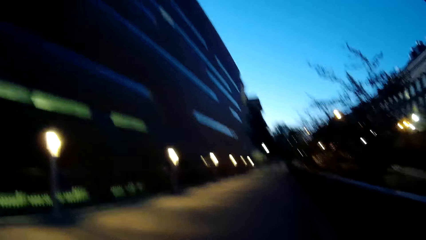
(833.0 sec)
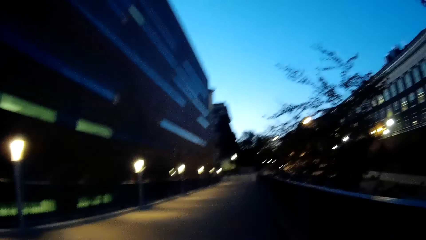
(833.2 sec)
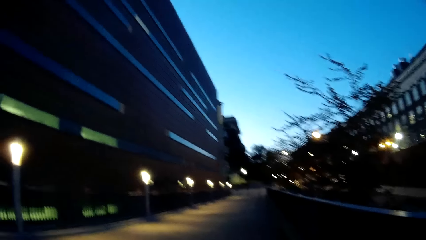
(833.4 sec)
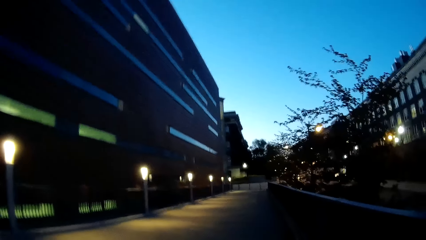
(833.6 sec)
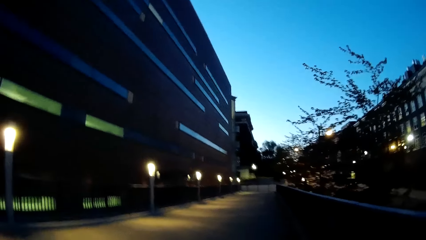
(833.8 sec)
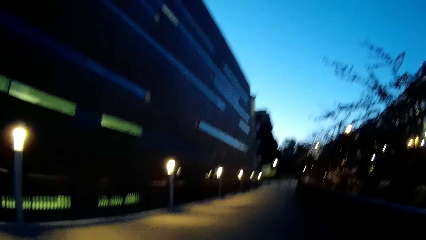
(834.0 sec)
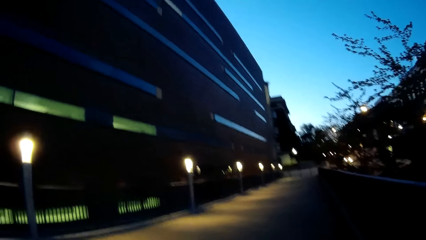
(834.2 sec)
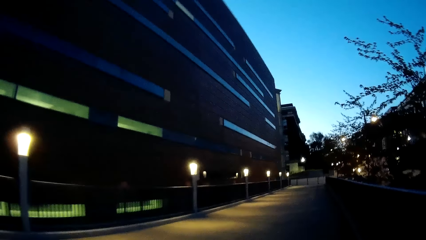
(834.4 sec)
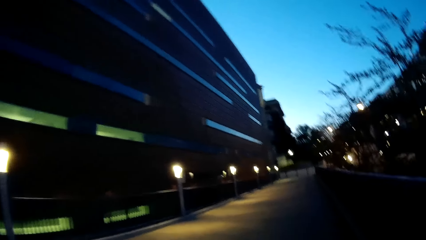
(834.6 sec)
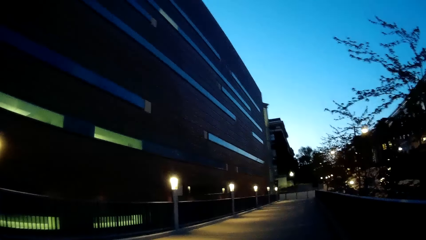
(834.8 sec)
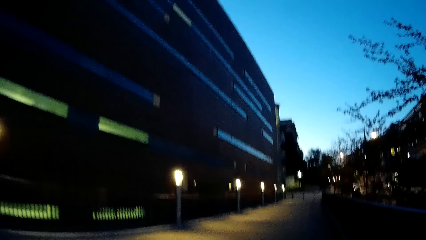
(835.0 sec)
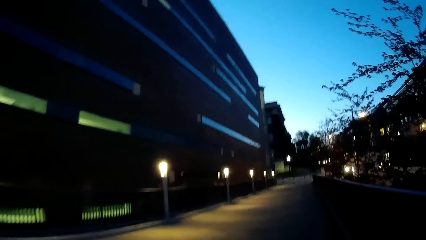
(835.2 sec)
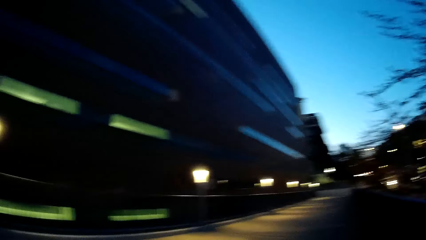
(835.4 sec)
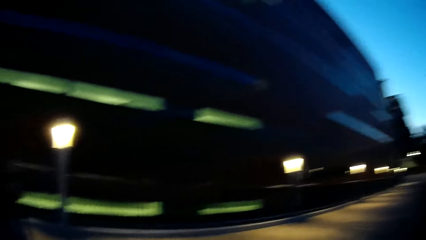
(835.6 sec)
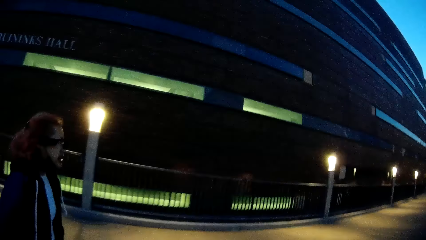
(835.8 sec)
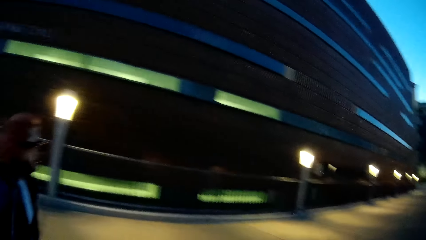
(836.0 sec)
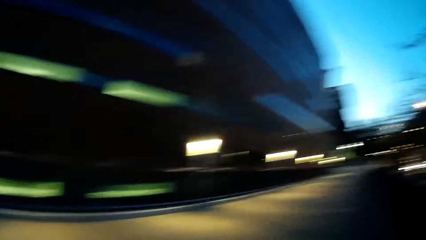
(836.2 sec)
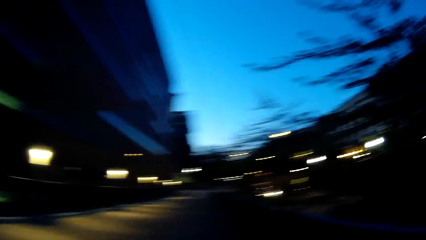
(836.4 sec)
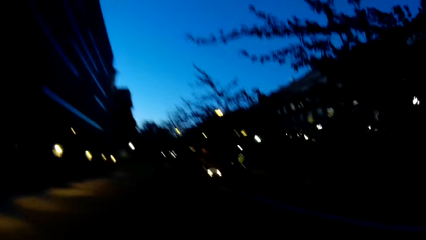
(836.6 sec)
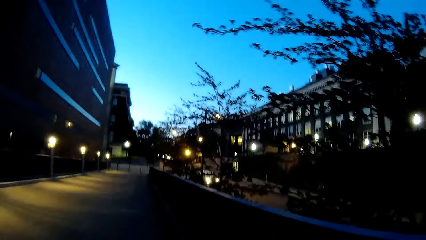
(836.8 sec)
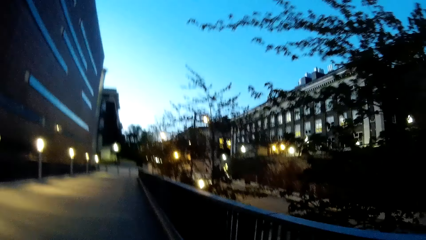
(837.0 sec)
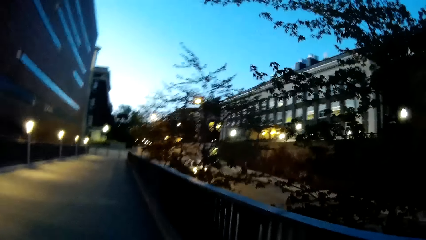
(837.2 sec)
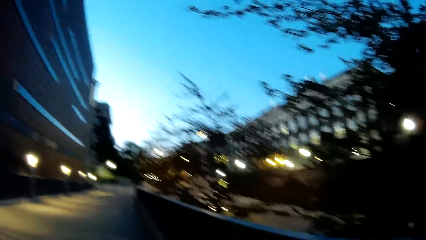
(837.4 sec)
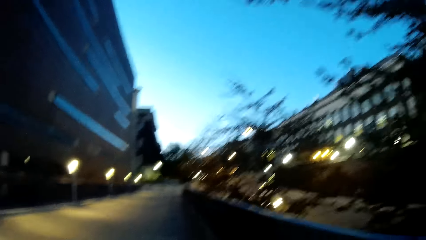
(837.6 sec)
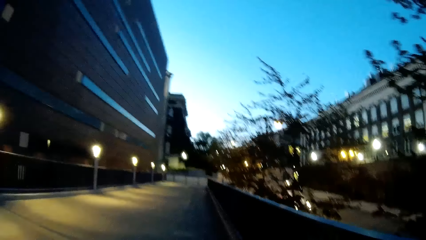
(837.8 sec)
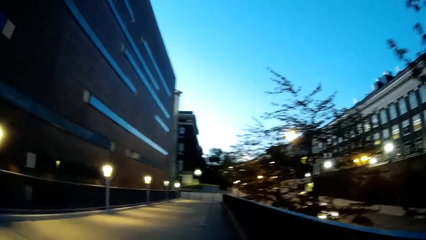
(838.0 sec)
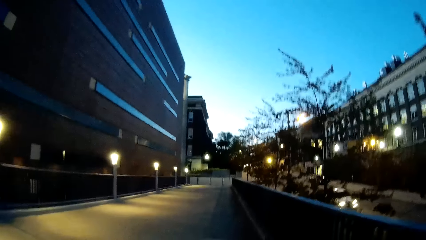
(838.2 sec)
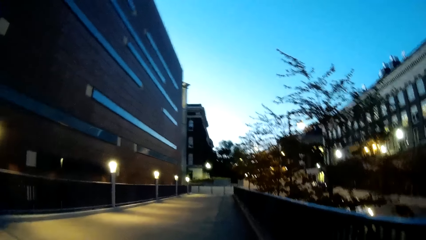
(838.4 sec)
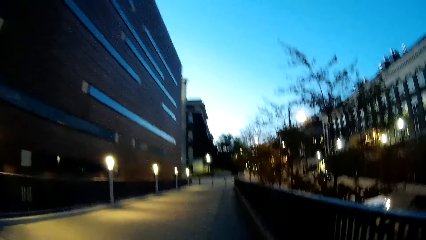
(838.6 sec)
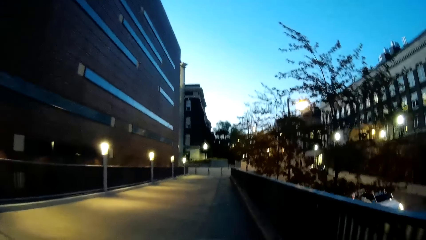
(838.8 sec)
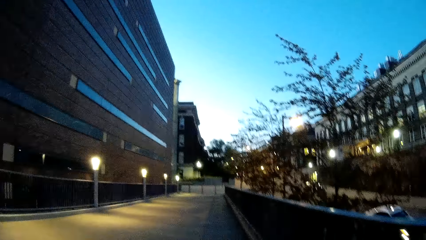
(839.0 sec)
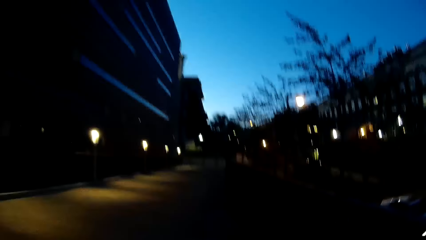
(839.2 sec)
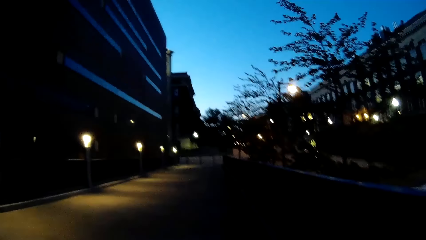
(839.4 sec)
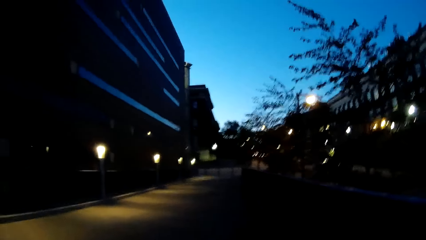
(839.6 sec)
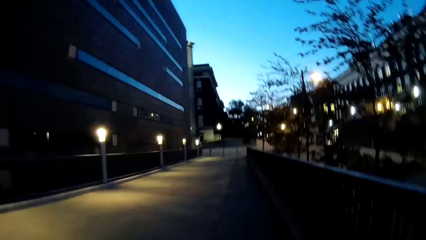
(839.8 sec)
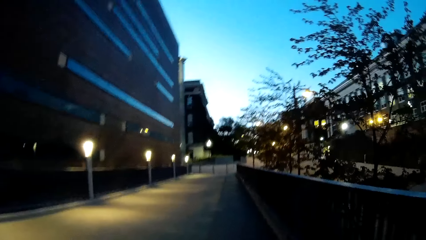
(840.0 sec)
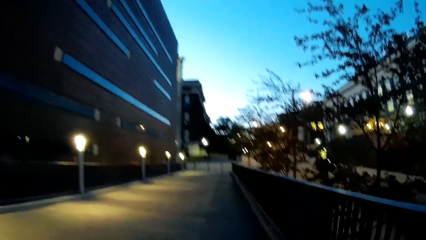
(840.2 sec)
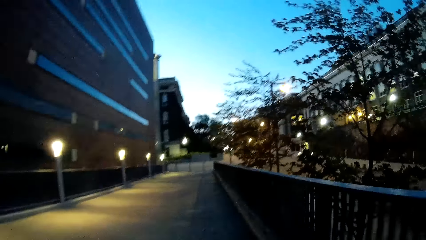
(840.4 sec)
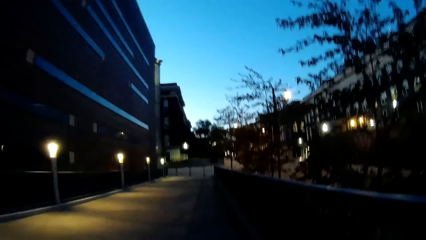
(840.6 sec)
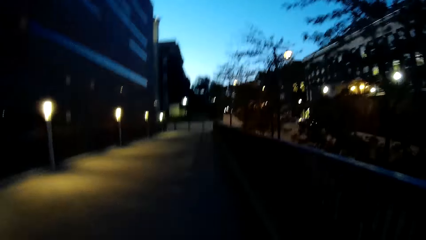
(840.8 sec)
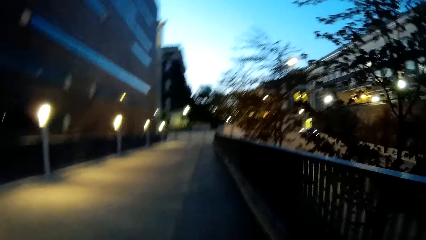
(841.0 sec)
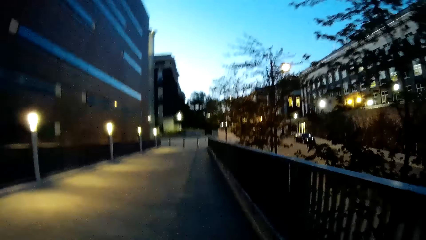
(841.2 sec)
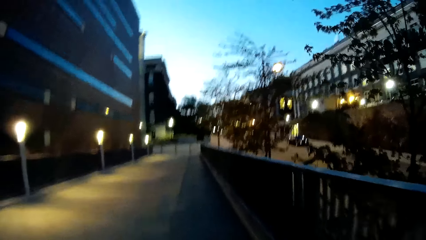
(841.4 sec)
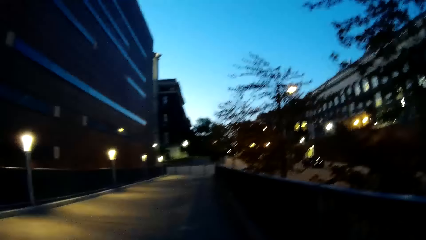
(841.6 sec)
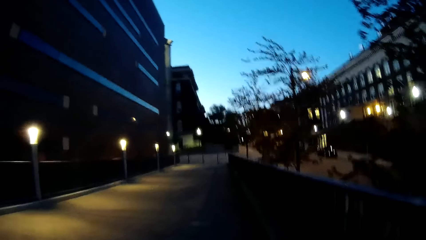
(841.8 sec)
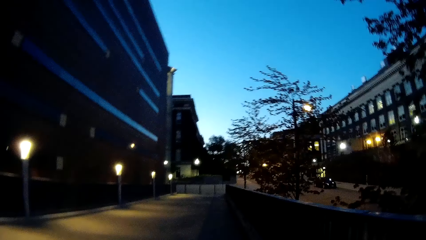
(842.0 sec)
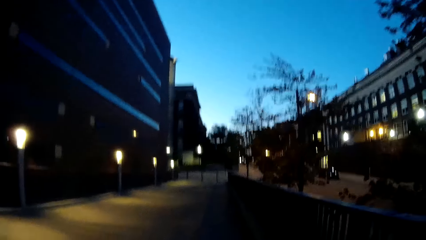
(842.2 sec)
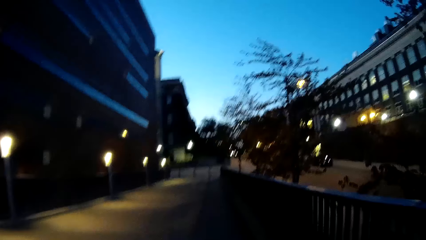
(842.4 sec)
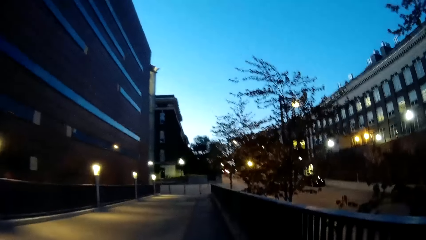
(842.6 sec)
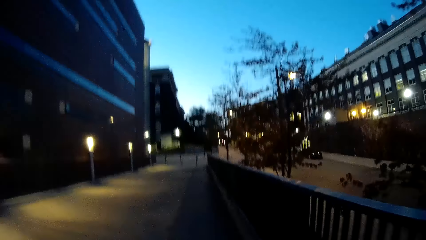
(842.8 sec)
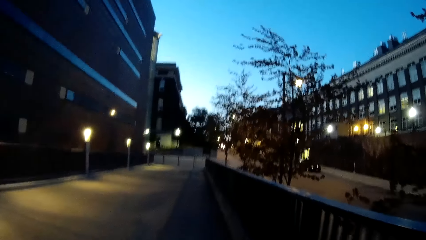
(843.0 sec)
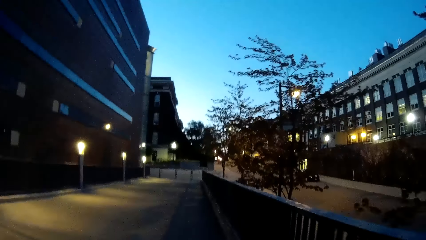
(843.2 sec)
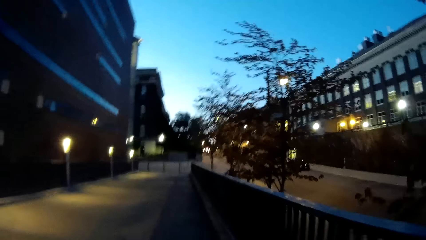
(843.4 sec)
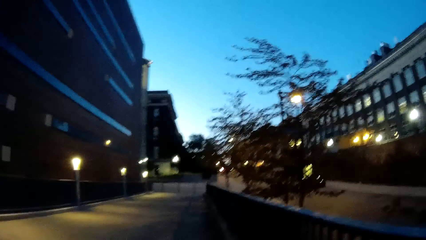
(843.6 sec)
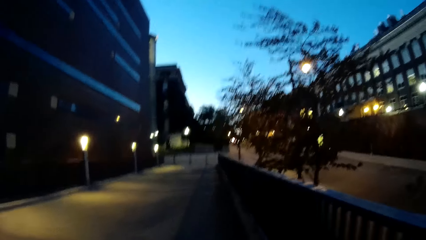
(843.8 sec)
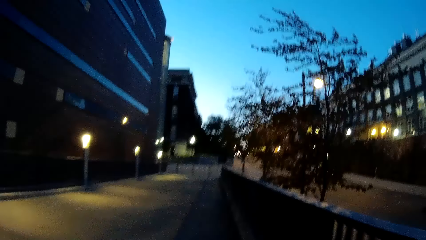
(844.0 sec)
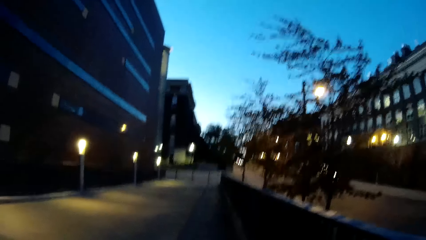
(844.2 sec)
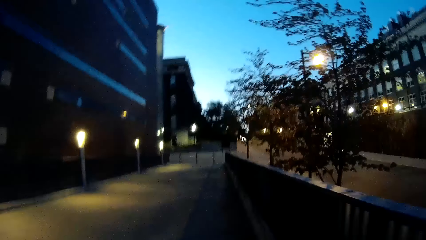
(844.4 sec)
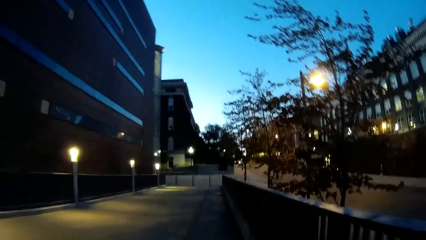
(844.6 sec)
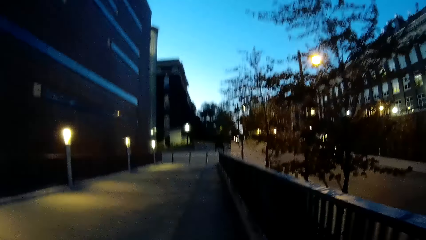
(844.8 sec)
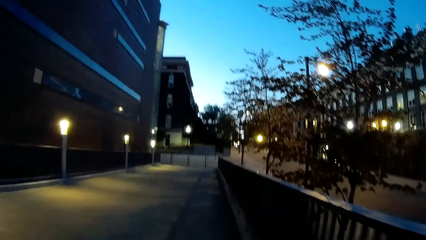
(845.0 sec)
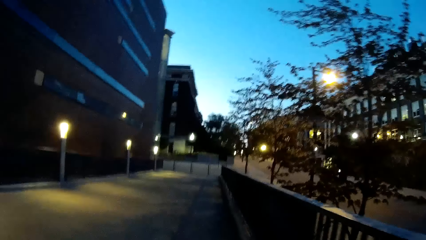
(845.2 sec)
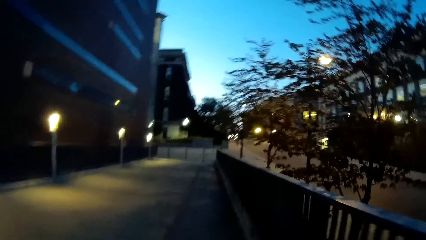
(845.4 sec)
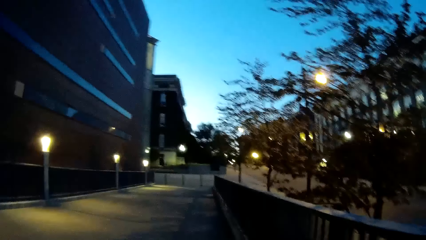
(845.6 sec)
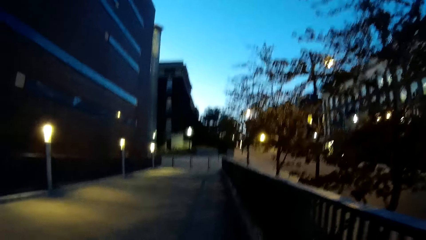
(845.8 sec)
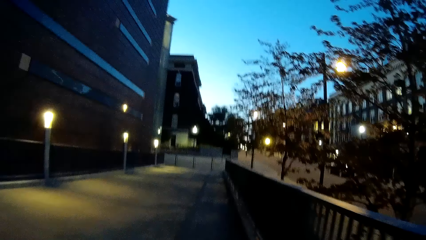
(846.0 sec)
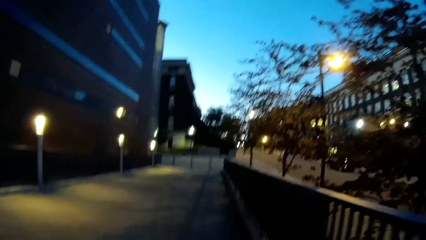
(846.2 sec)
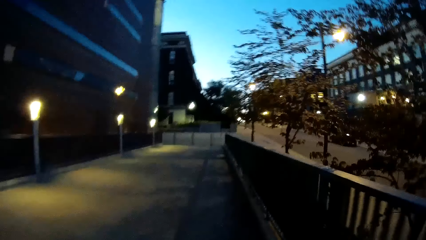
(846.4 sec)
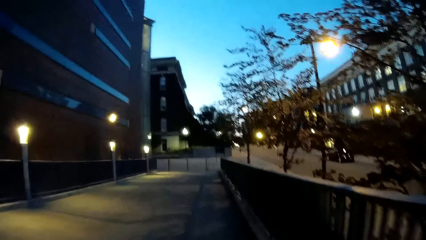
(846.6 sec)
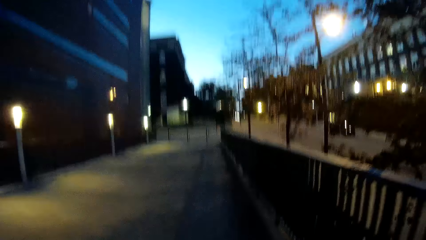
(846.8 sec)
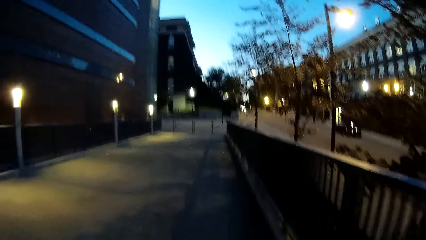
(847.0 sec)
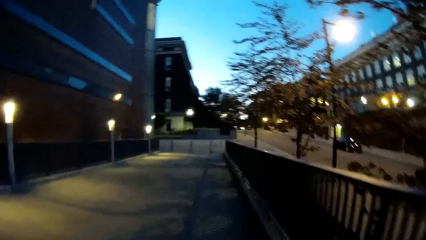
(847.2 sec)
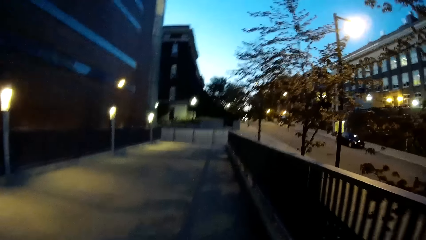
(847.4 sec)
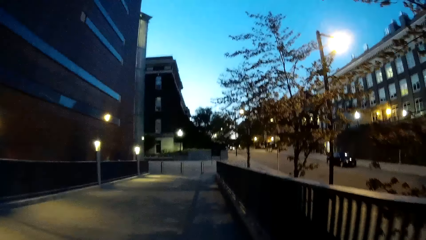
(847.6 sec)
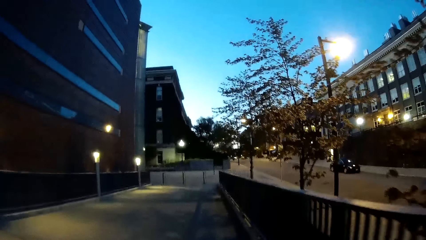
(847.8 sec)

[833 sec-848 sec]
The camera wearer looks at the lady. They walk on the pavement.
